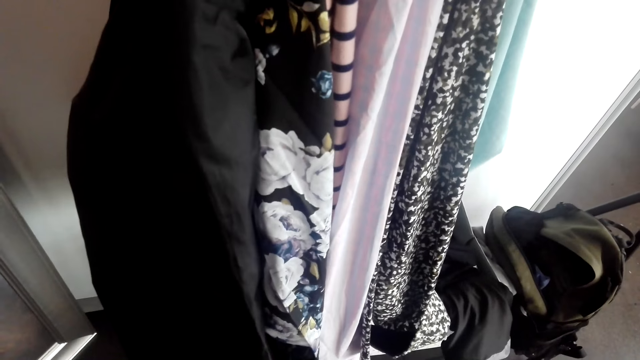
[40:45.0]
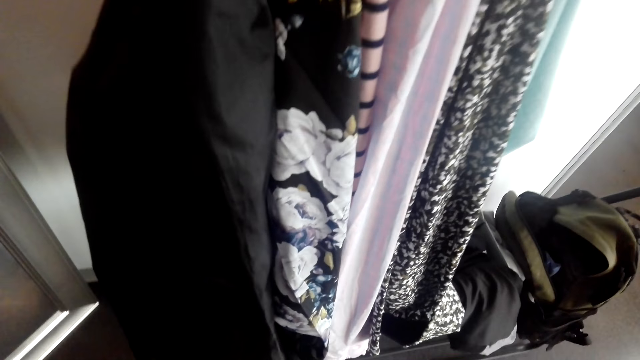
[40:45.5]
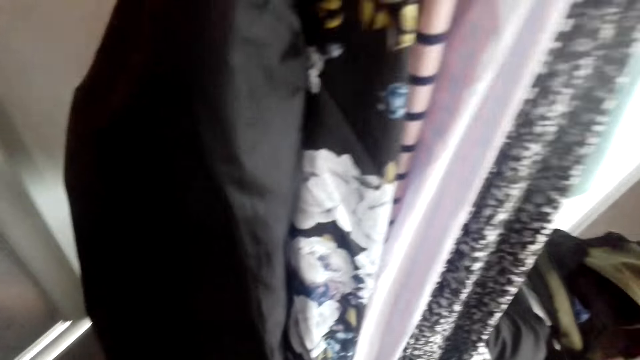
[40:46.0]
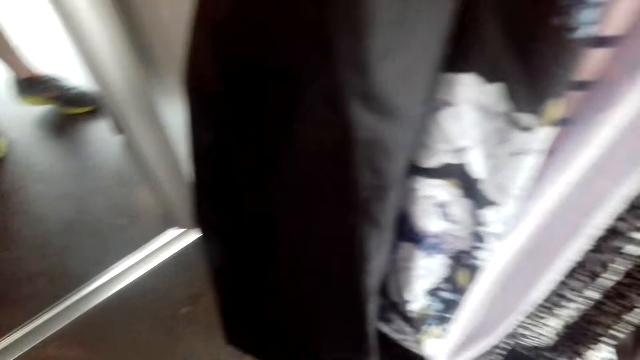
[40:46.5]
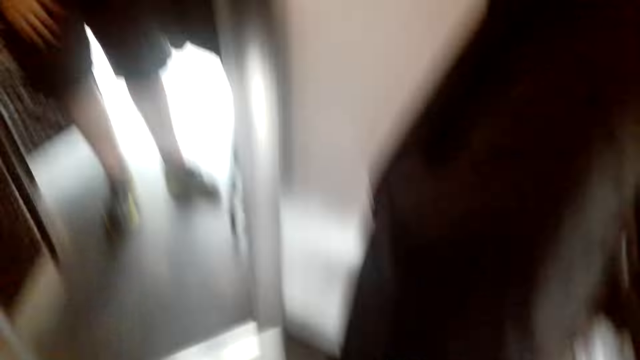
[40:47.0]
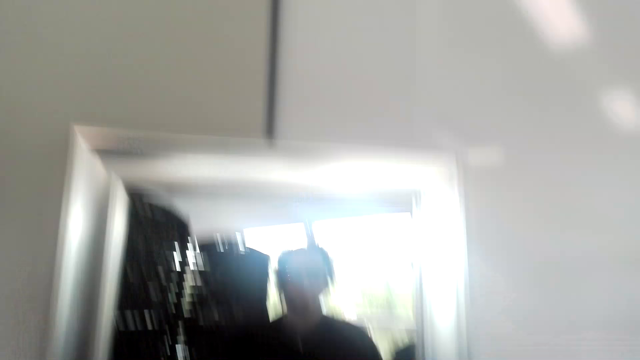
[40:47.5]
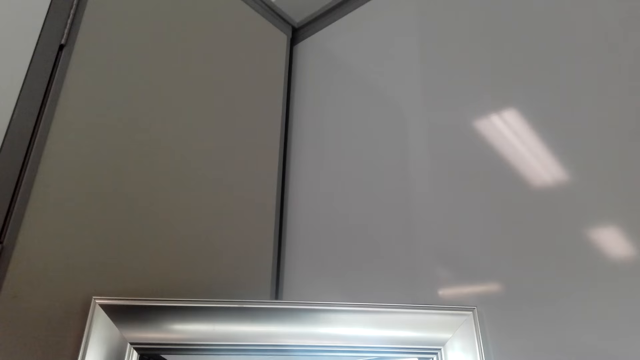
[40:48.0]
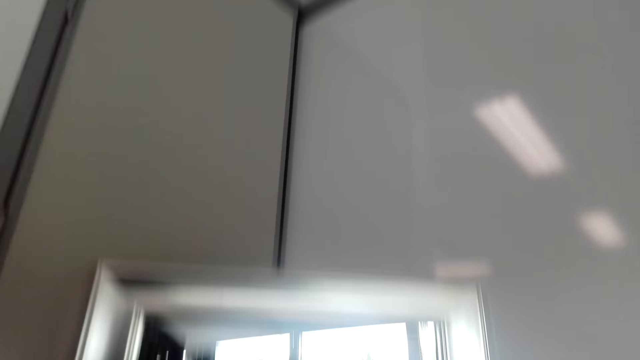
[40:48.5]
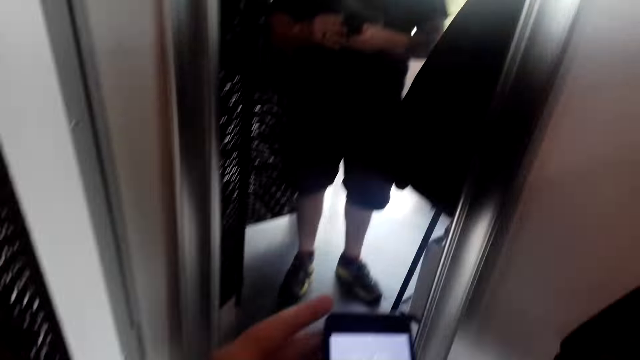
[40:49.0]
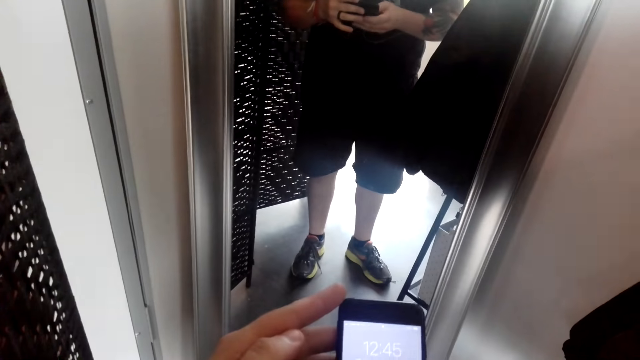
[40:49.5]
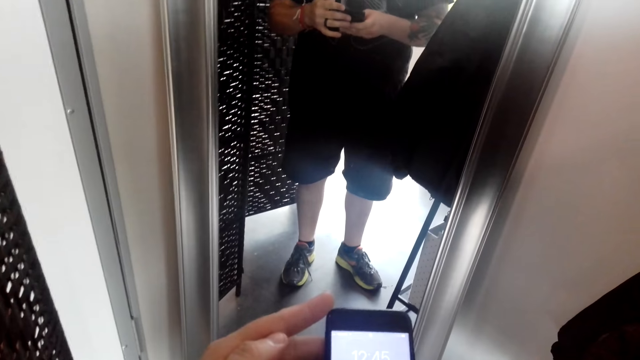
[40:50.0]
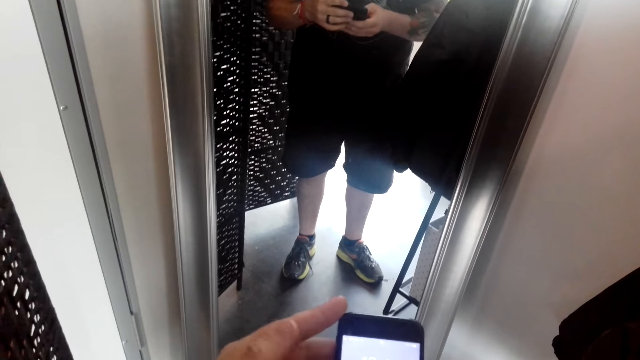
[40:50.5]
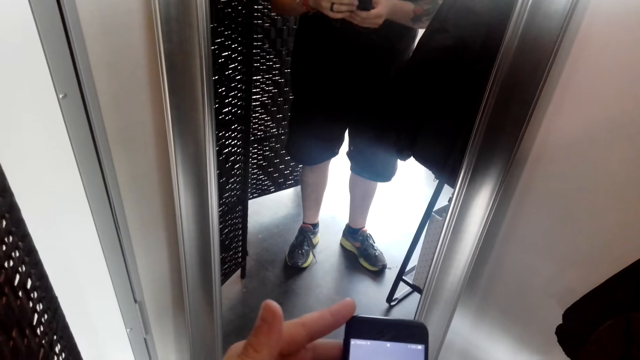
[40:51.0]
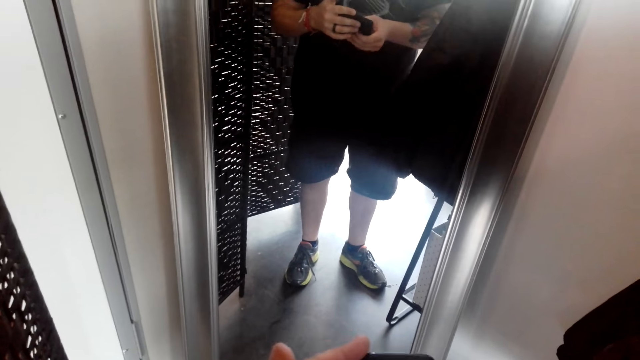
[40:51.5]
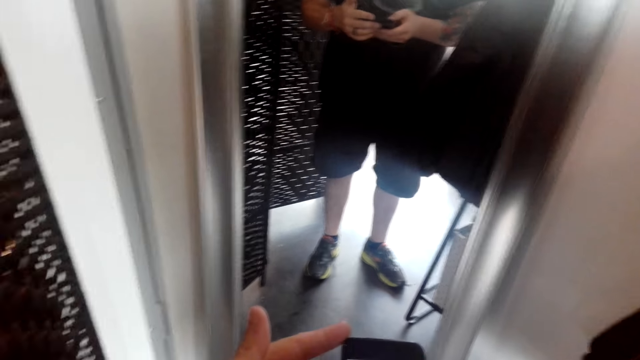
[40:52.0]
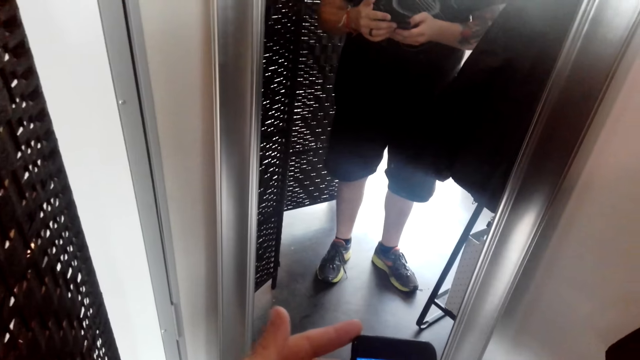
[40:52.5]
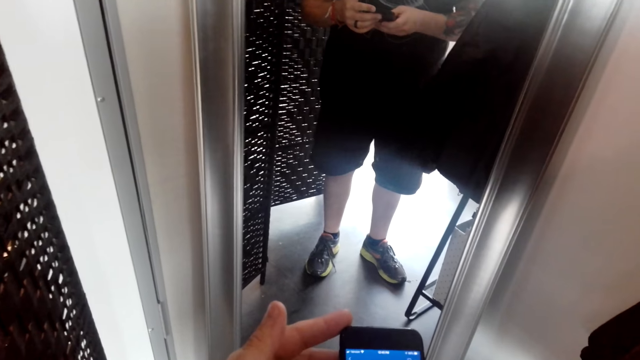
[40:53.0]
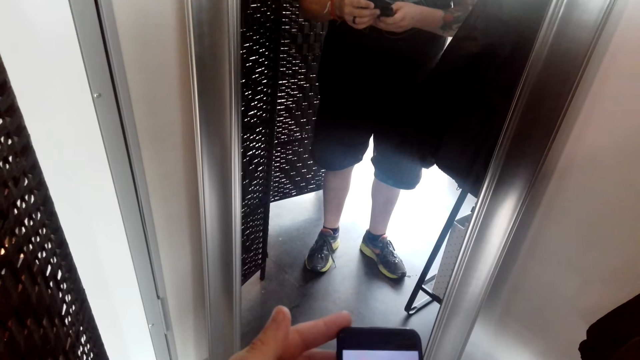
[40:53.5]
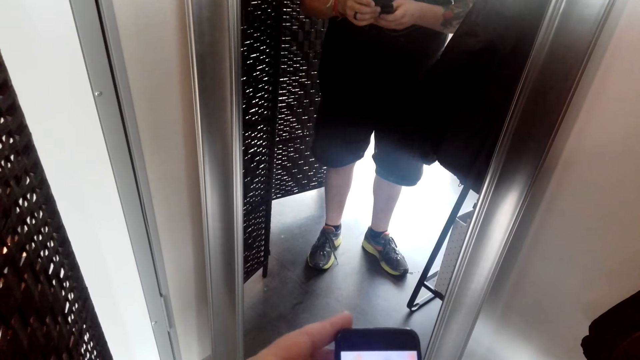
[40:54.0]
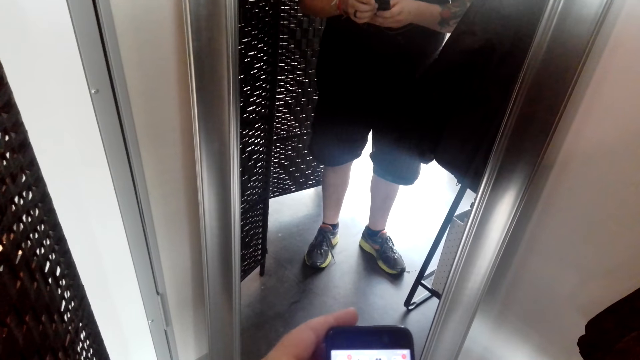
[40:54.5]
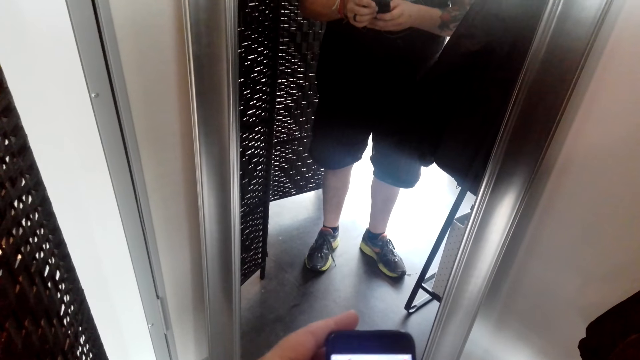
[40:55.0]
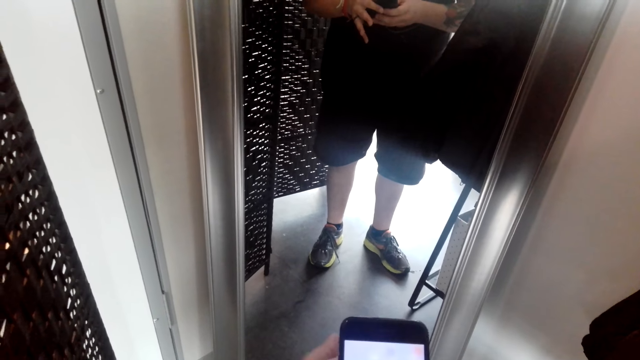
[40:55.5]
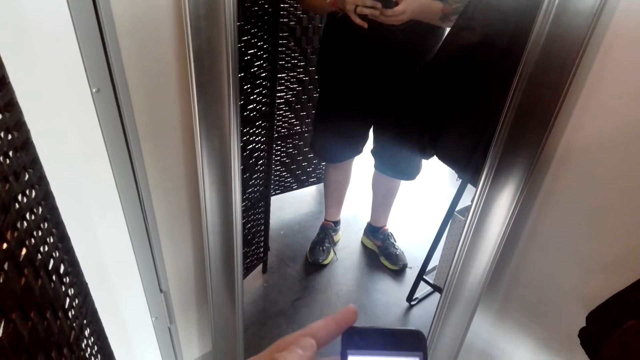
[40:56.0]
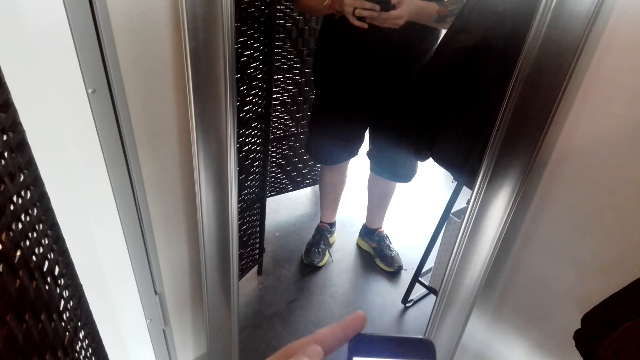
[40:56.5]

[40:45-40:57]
The camera wearer stares at the mirror. They operate a phone.

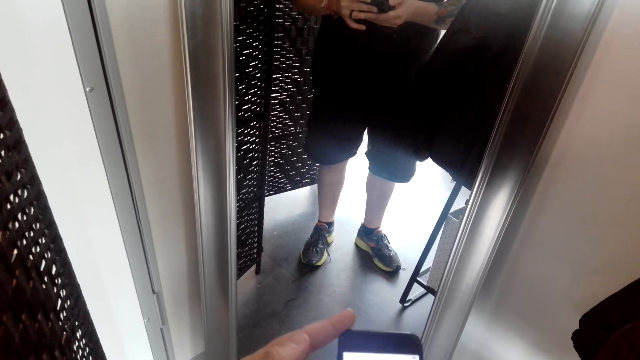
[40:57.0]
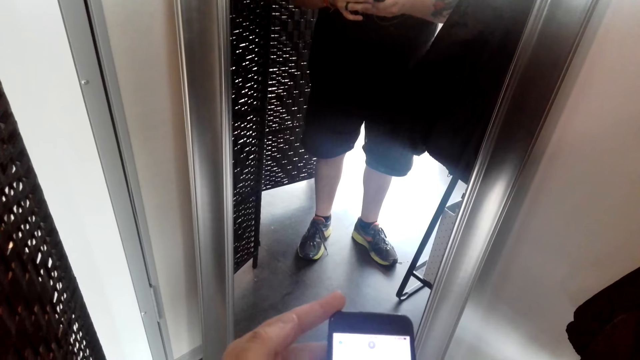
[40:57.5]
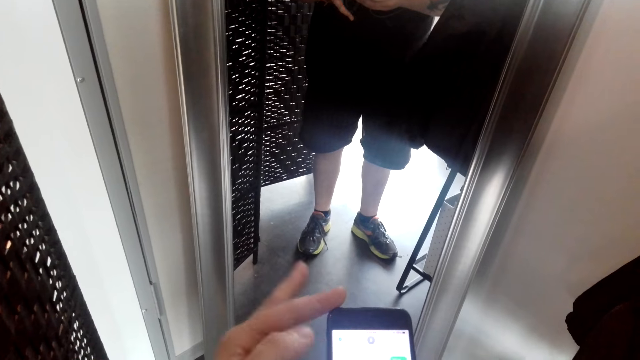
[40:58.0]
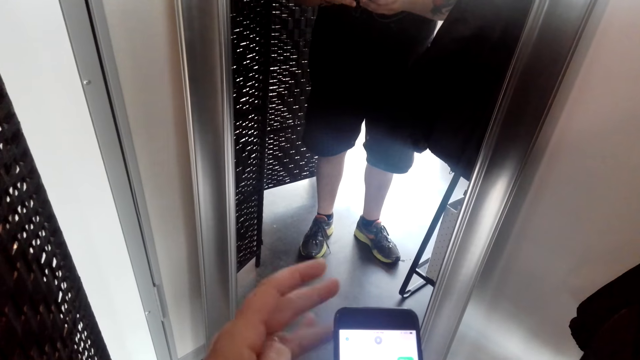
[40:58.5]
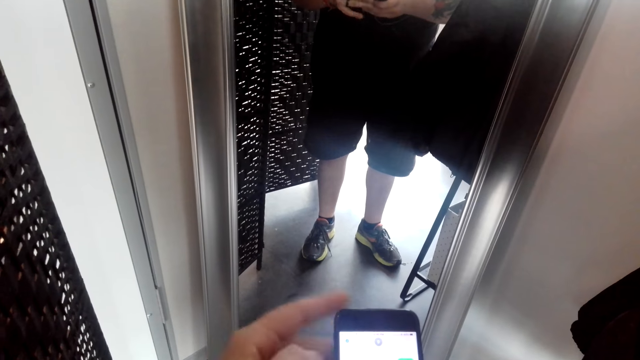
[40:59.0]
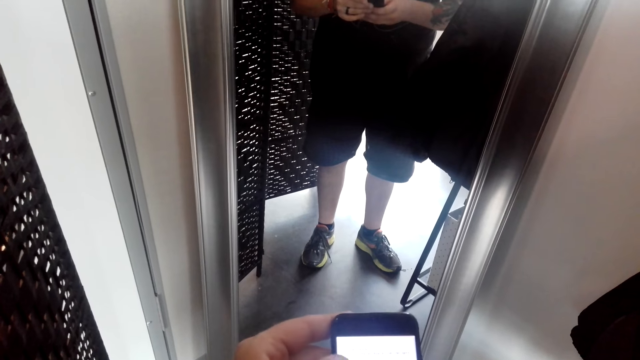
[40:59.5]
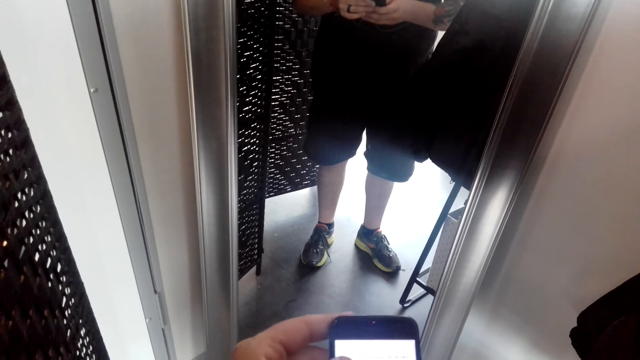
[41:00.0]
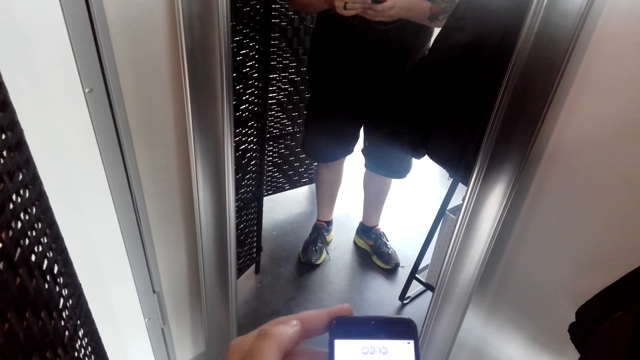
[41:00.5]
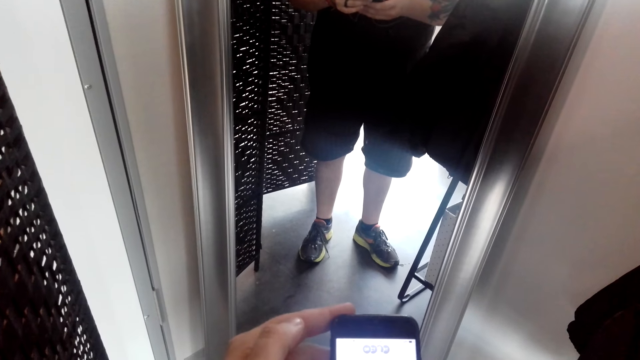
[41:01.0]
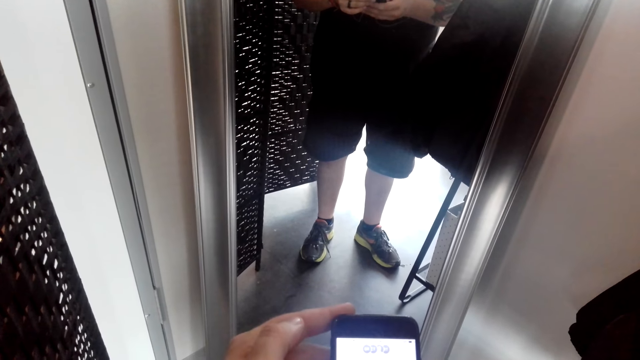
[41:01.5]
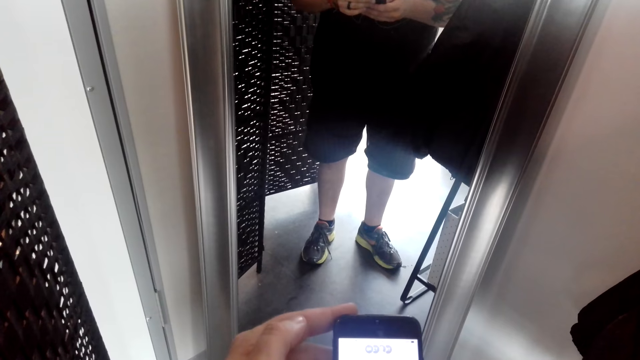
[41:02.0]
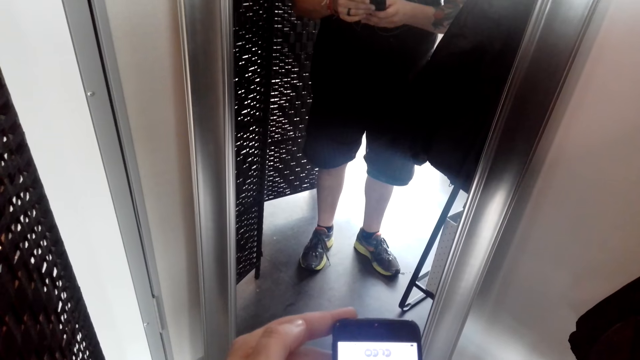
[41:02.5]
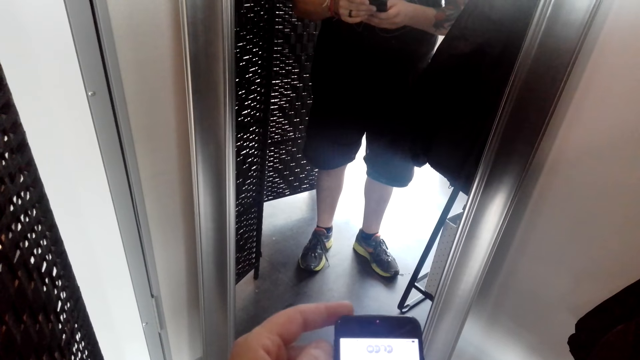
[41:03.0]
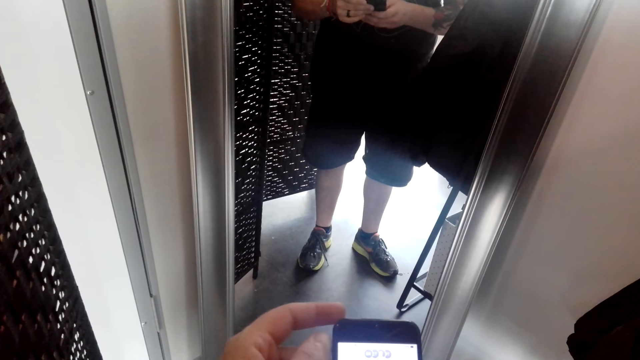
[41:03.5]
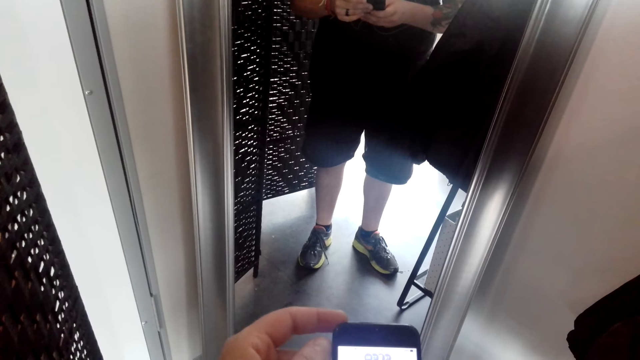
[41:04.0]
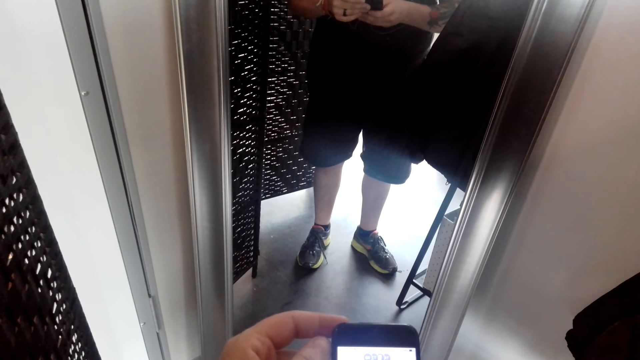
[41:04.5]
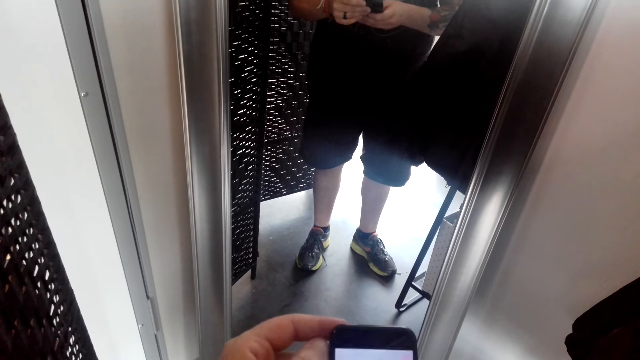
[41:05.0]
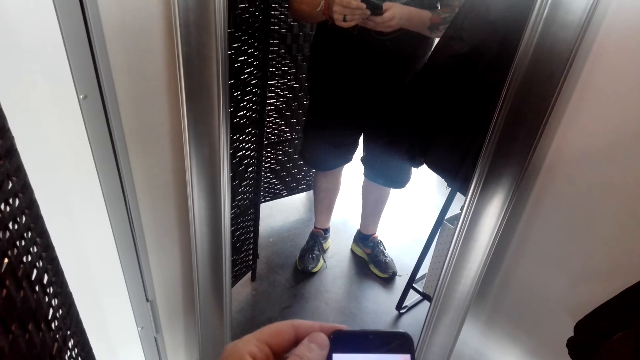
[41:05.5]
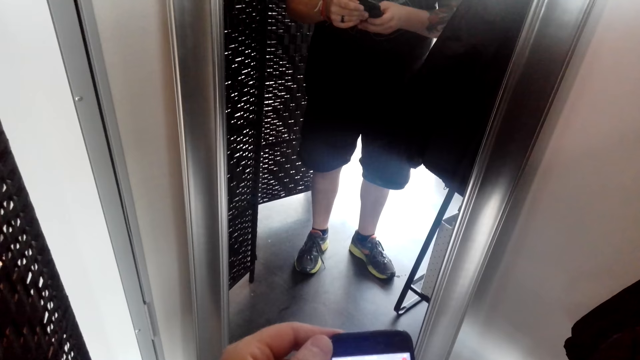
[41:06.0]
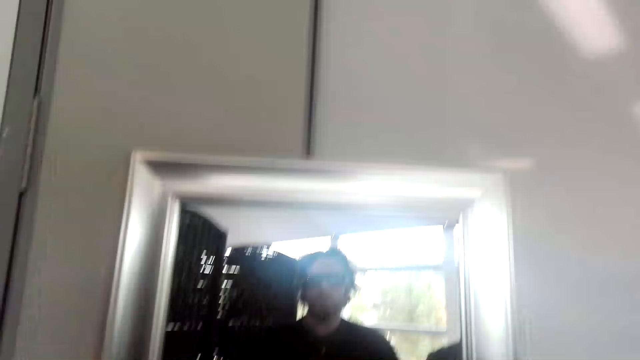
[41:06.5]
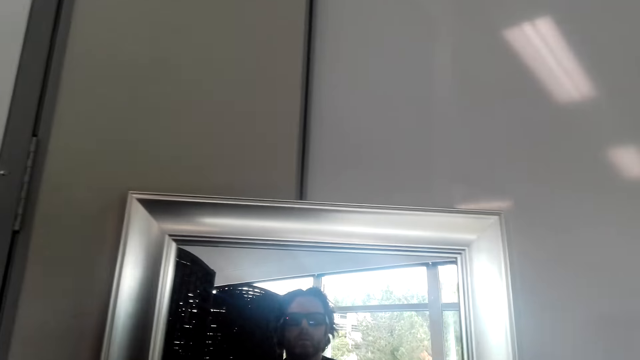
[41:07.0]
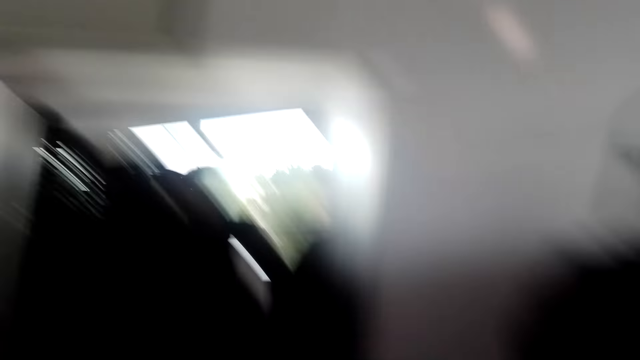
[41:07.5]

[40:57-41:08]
The camera wearer looks at himself in the mirror.
